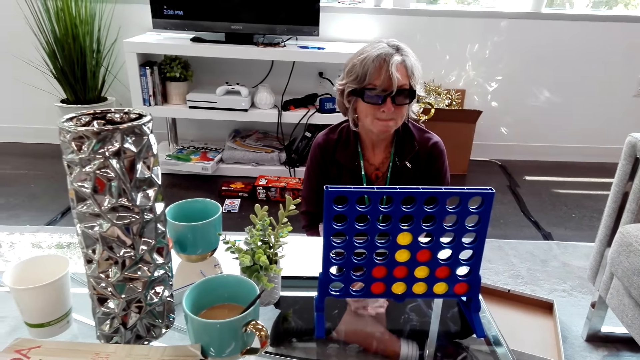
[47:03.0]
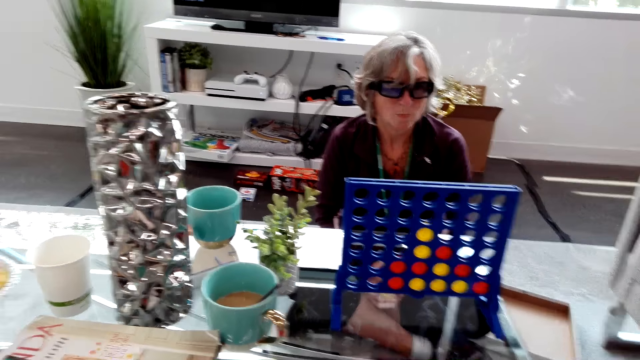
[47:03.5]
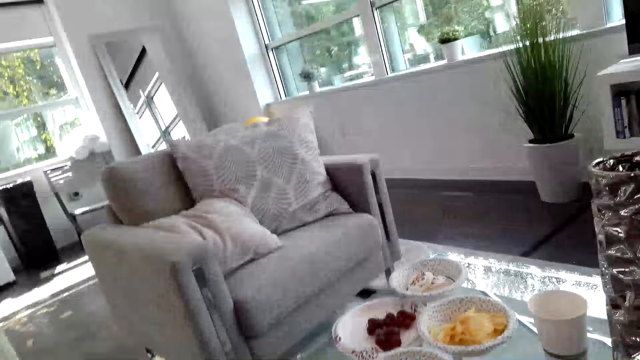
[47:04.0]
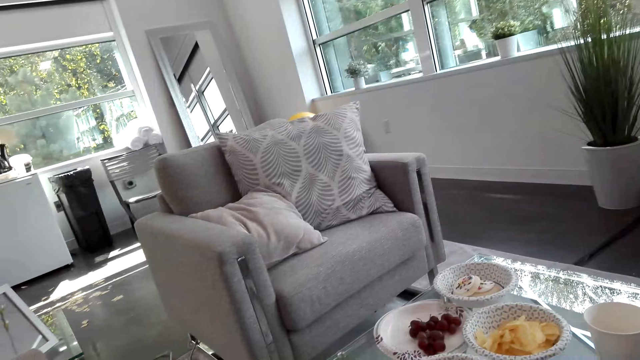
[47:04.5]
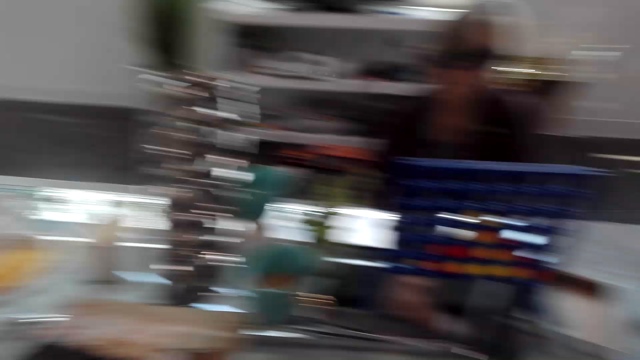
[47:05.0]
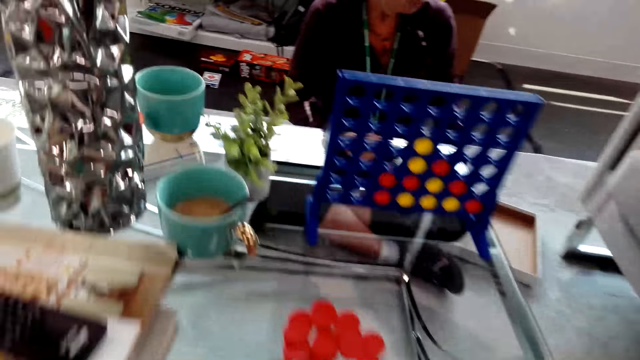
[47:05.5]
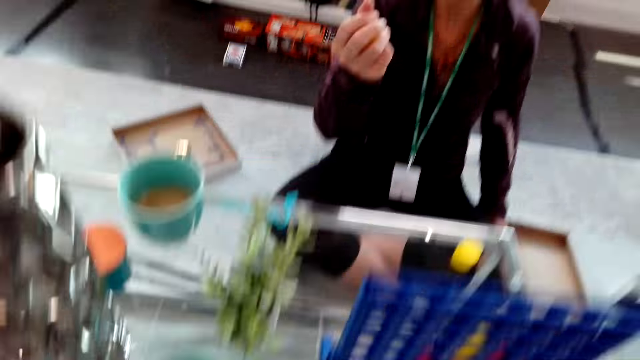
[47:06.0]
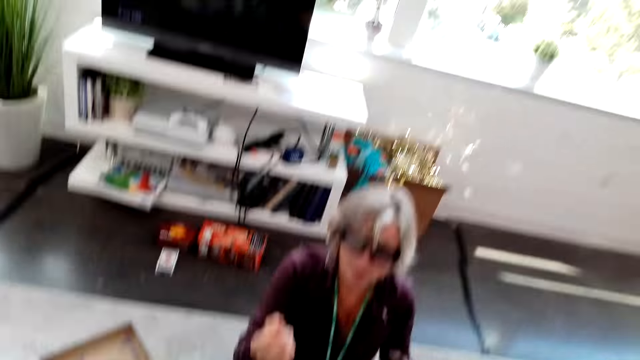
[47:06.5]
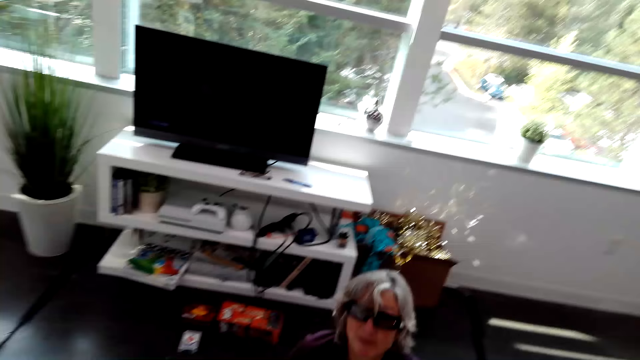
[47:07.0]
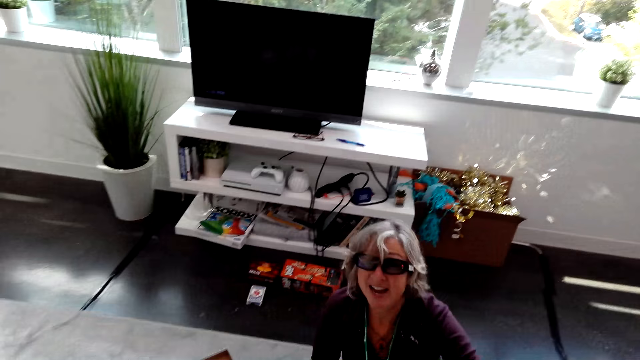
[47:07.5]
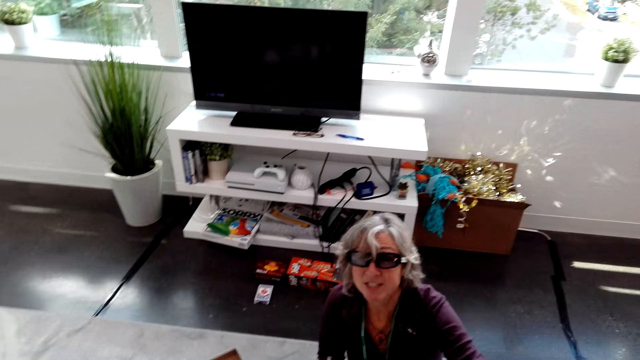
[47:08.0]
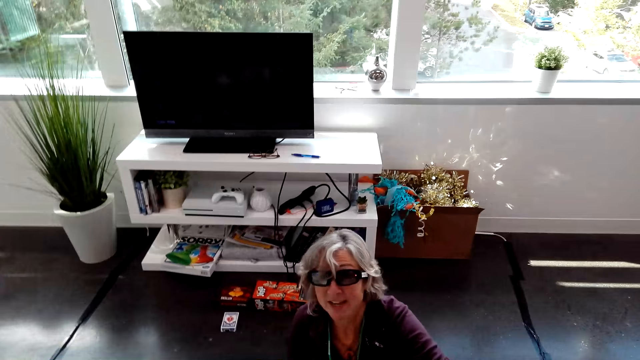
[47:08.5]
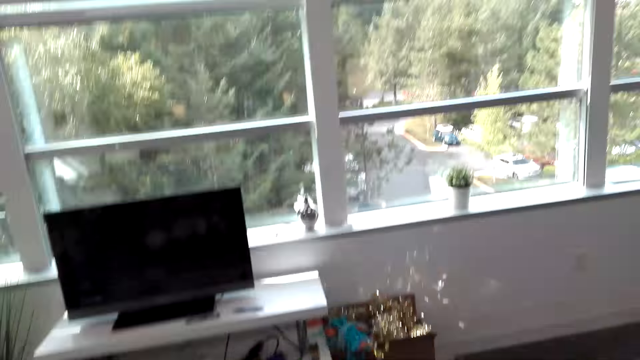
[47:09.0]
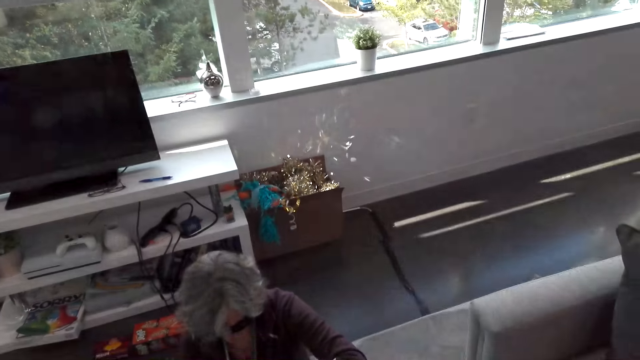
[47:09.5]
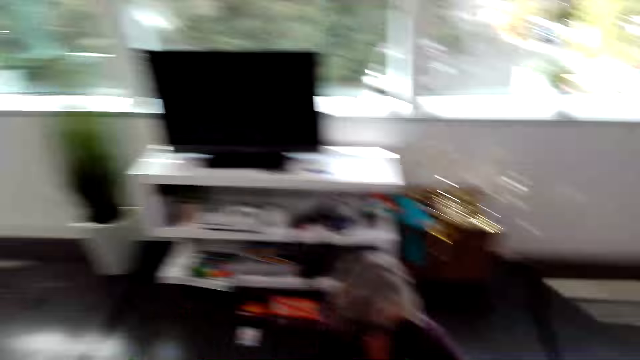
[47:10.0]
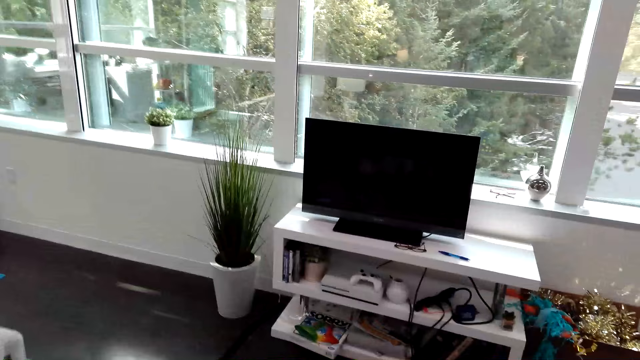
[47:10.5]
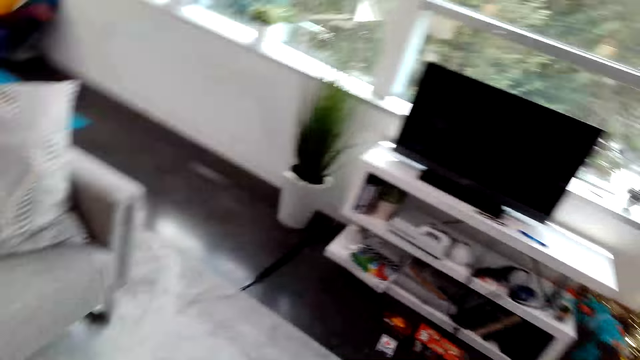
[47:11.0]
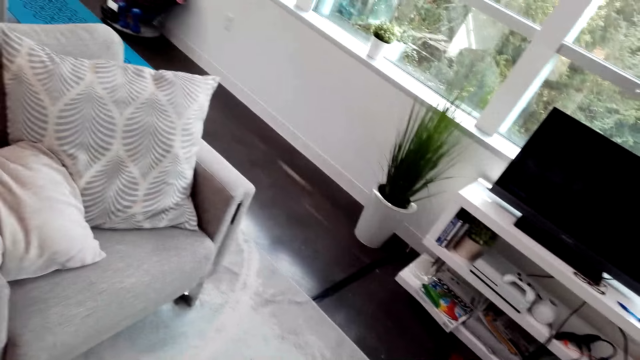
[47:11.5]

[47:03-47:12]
The camera wearer looks around. The lady speaks to the camera wearer. The camera wearer speaks to the lady. They stand from their seat. The lady speaks to the camera wearer. The camera wearer speaks to the lady.

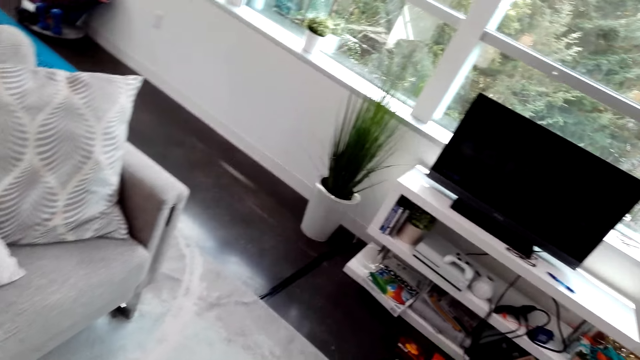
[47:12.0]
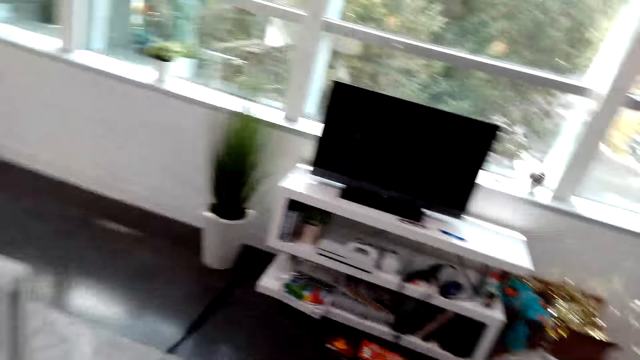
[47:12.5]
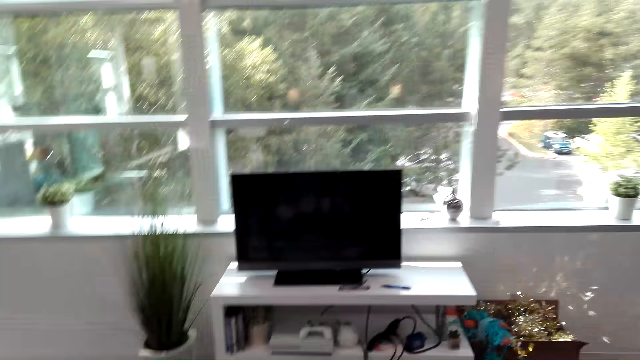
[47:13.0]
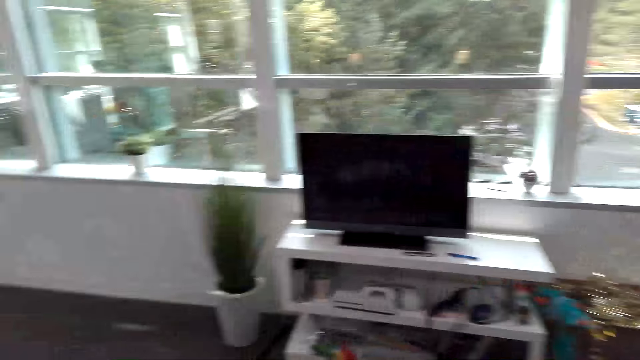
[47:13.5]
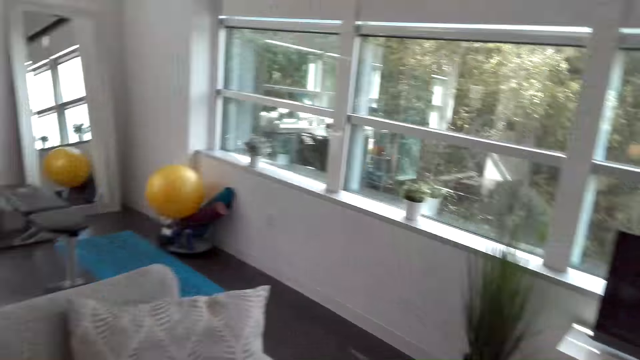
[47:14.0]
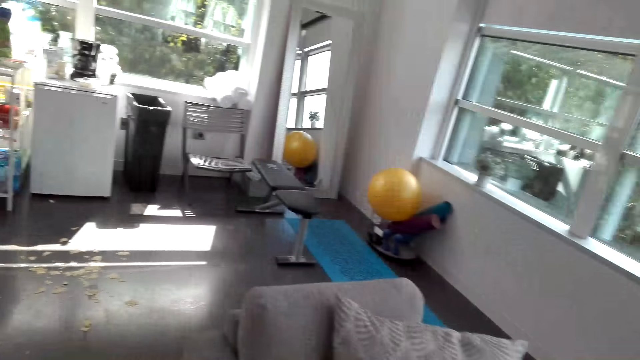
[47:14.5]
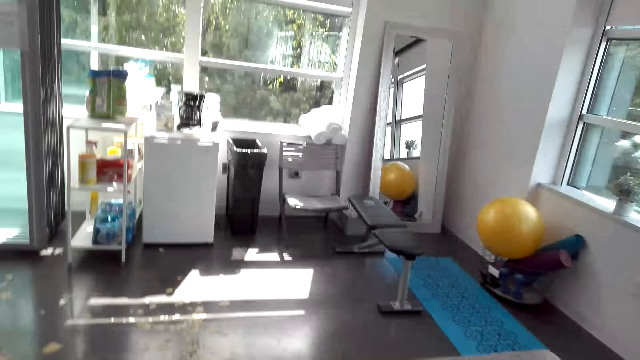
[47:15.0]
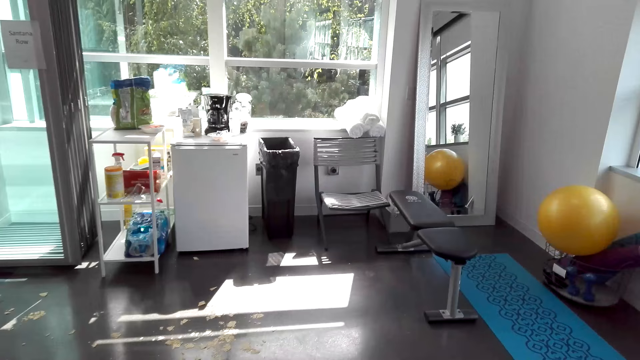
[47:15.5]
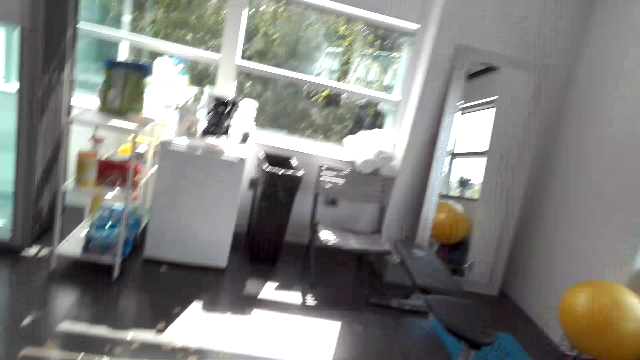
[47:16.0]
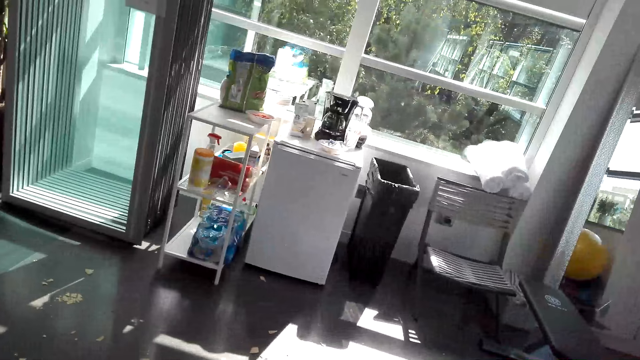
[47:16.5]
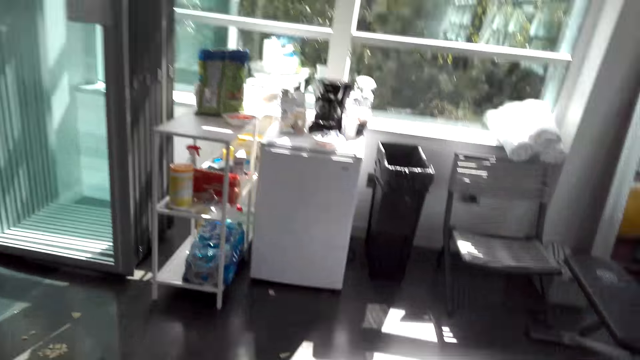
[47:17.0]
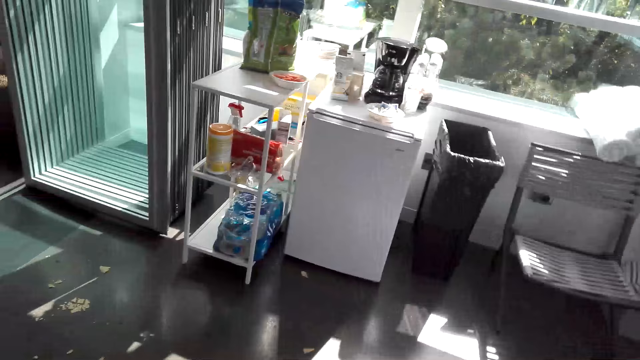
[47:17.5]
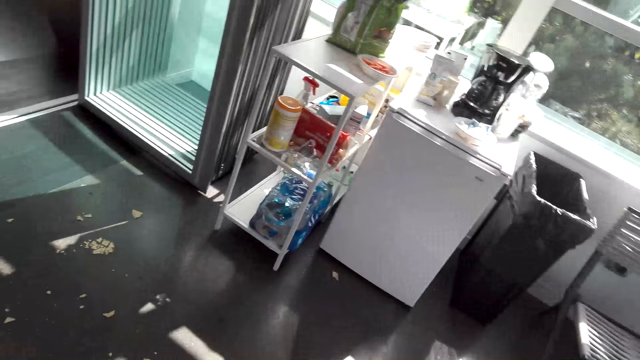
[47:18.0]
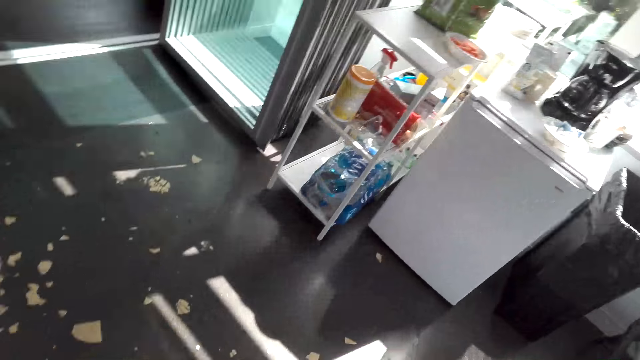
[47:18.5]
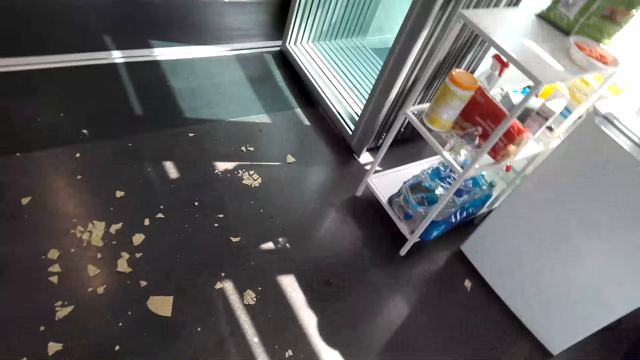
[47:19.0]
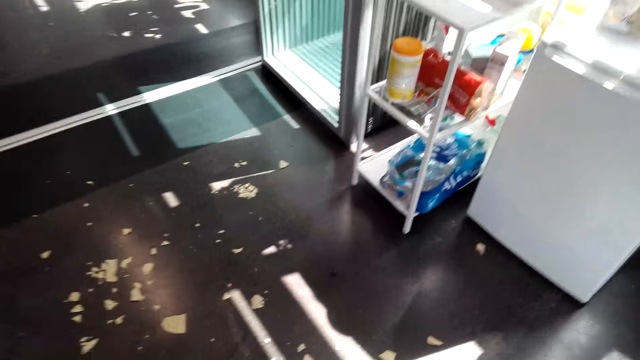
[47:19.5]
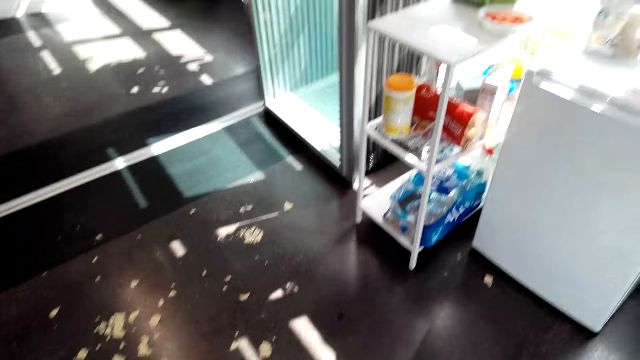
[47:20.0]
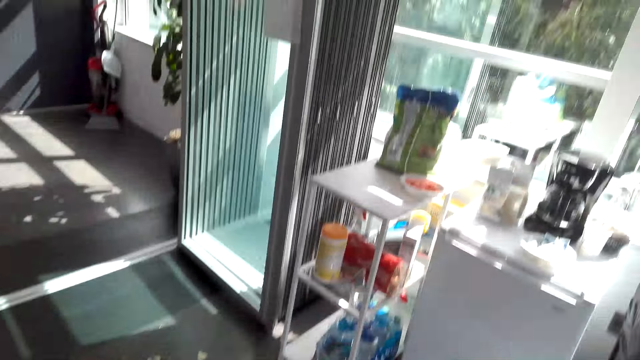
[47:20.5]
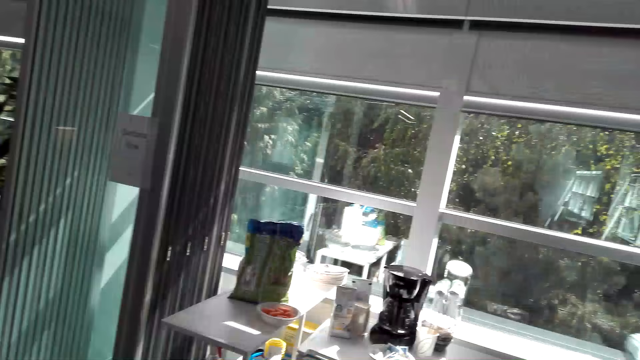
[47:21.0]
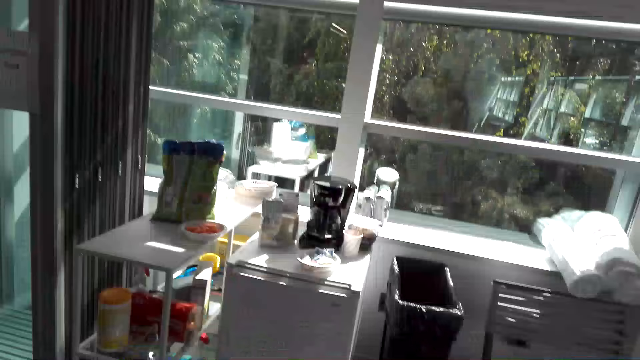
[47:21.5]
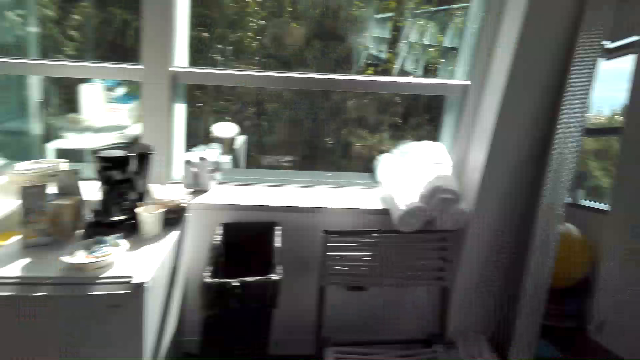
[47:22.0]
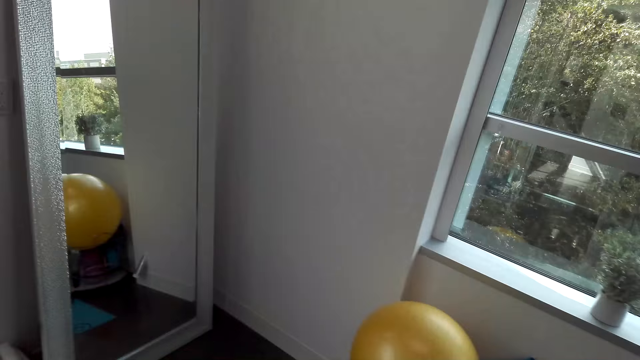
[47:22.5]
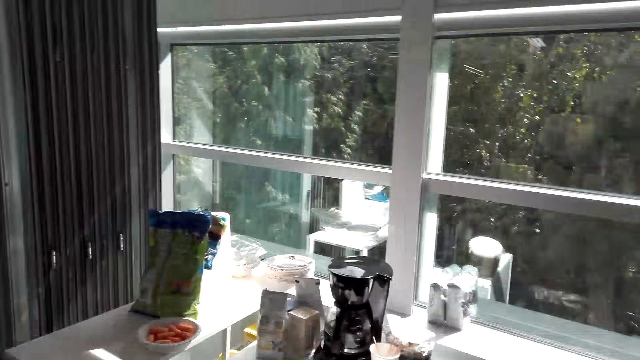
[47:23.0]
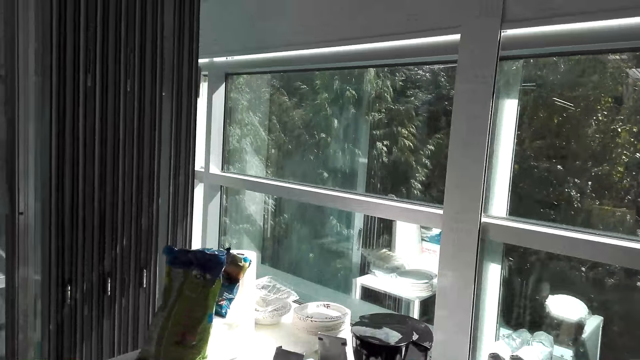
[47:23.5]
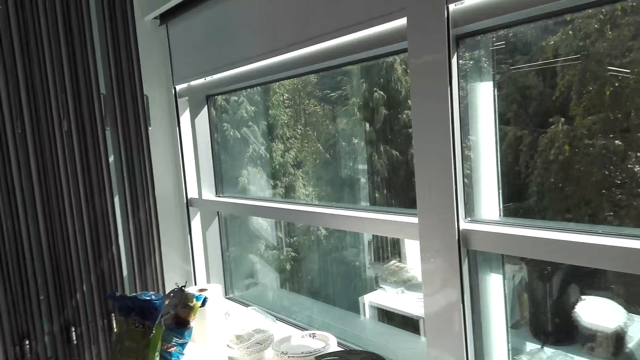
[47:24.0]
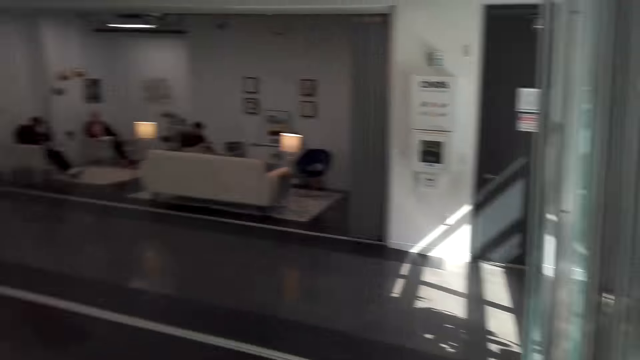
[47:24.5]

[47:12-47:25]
The lady speaks to the camera wearer. The camera wearer speaks to the lady. They walk in the room. The lady speaks to the camera wearer. The camera wearer speaks to the lady.
